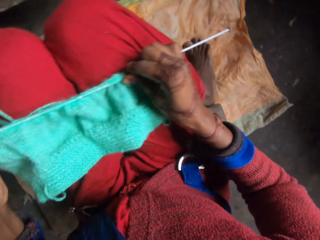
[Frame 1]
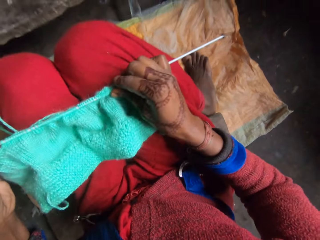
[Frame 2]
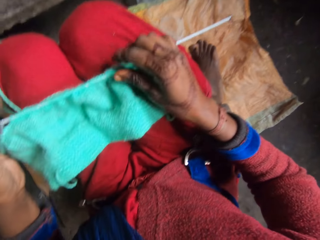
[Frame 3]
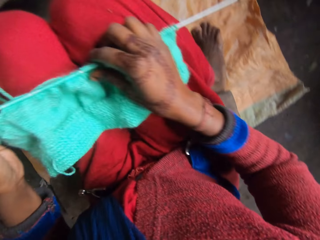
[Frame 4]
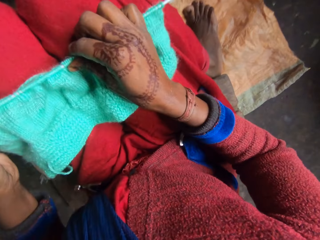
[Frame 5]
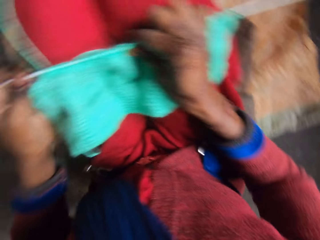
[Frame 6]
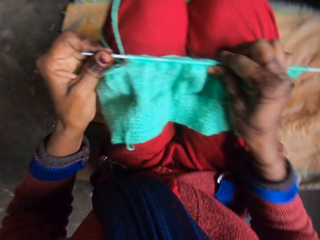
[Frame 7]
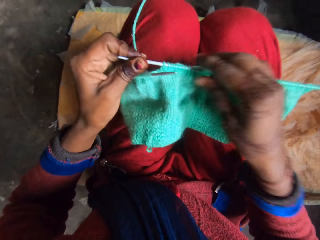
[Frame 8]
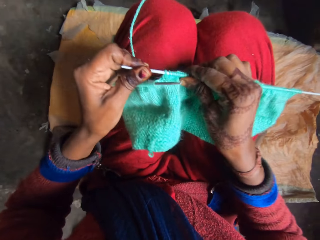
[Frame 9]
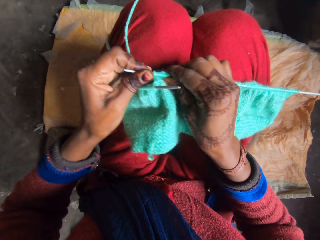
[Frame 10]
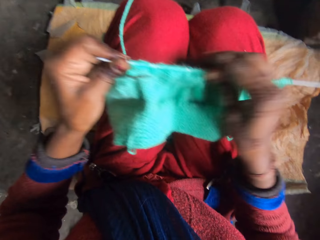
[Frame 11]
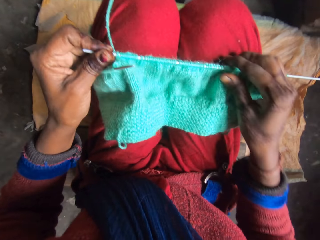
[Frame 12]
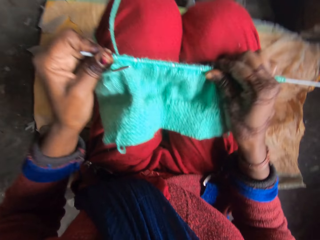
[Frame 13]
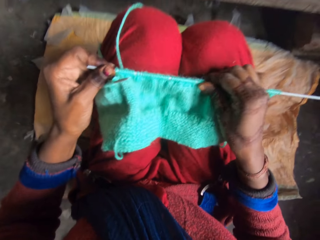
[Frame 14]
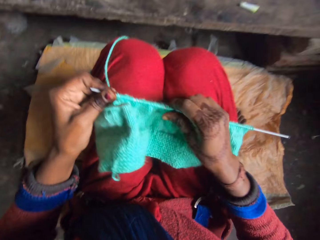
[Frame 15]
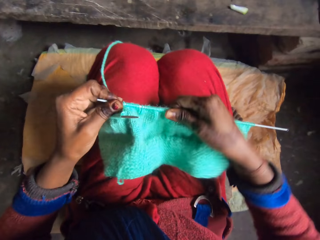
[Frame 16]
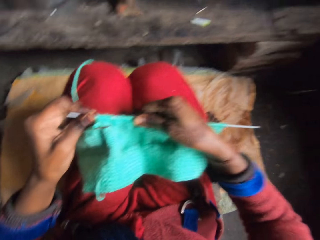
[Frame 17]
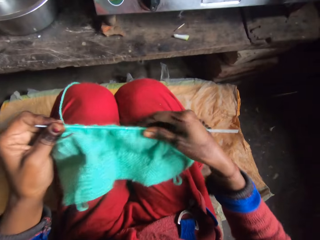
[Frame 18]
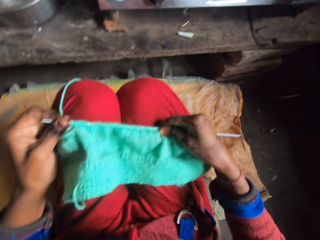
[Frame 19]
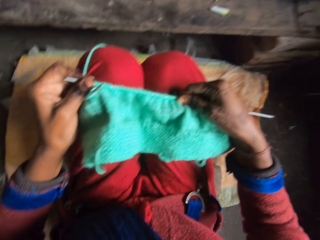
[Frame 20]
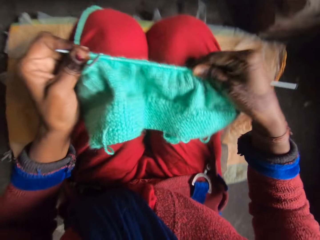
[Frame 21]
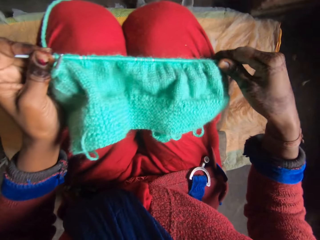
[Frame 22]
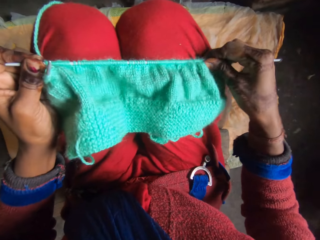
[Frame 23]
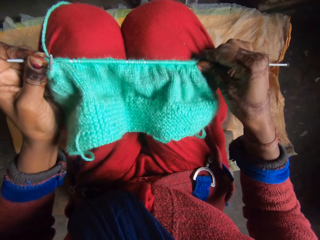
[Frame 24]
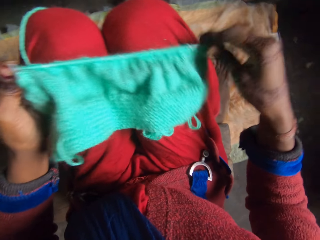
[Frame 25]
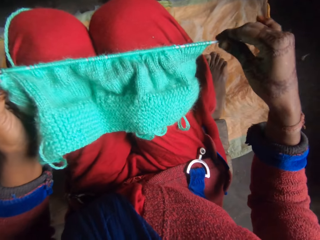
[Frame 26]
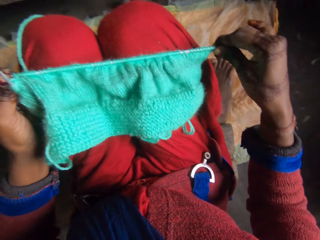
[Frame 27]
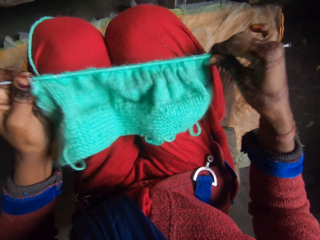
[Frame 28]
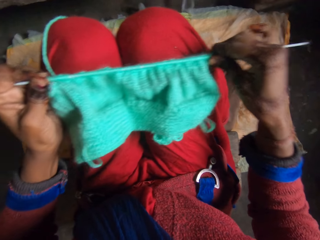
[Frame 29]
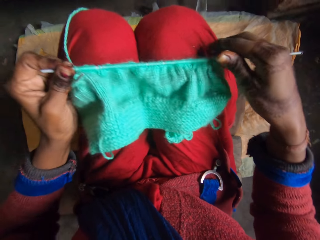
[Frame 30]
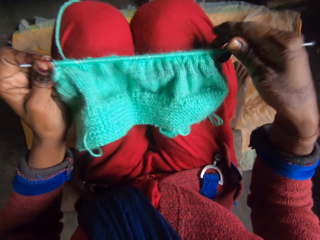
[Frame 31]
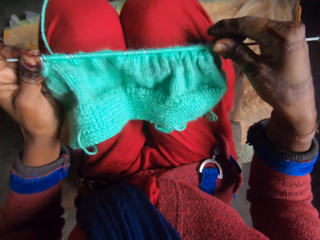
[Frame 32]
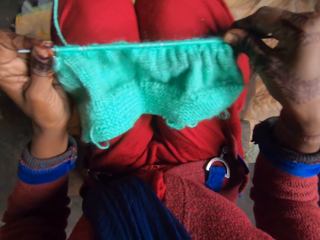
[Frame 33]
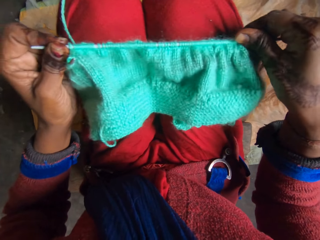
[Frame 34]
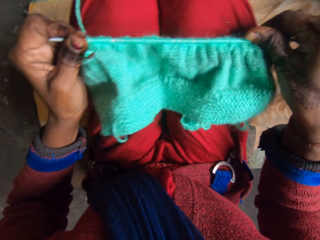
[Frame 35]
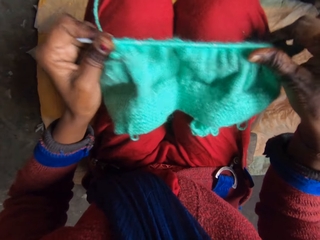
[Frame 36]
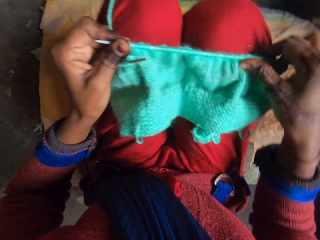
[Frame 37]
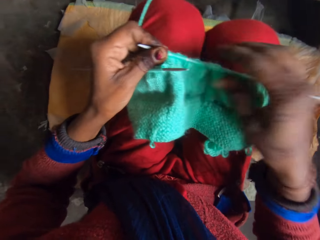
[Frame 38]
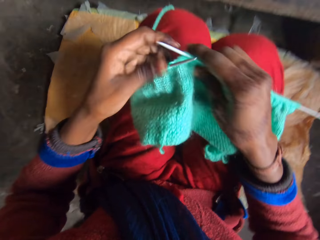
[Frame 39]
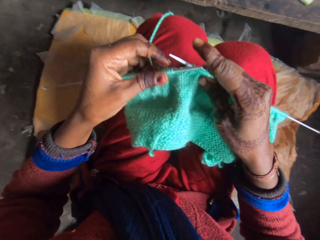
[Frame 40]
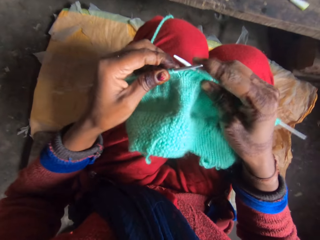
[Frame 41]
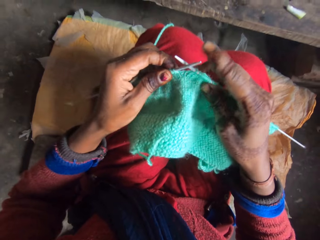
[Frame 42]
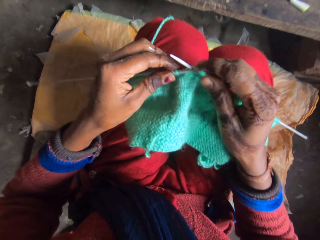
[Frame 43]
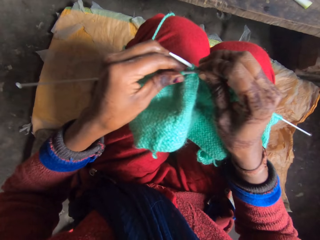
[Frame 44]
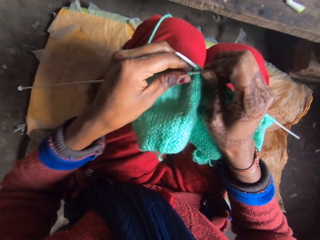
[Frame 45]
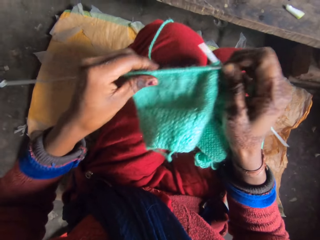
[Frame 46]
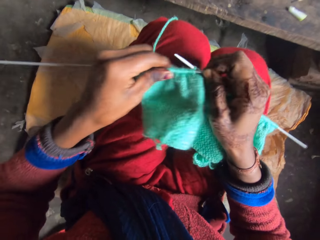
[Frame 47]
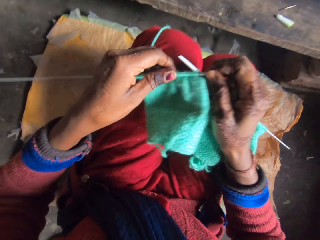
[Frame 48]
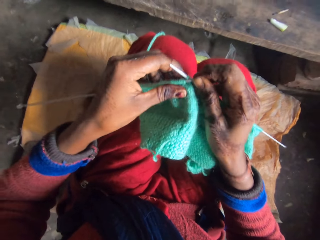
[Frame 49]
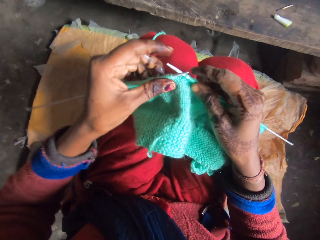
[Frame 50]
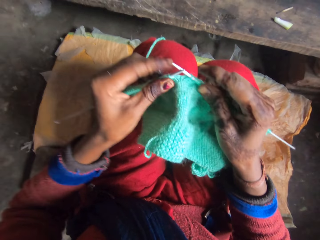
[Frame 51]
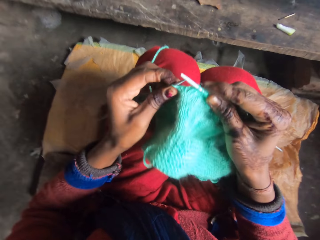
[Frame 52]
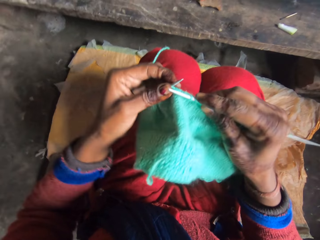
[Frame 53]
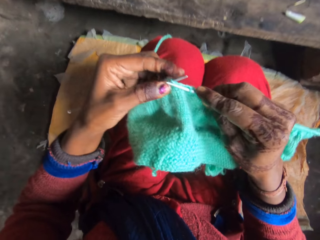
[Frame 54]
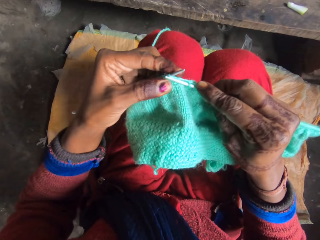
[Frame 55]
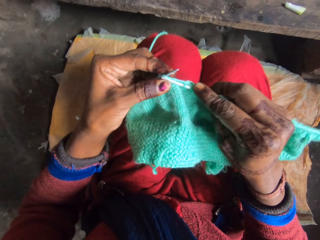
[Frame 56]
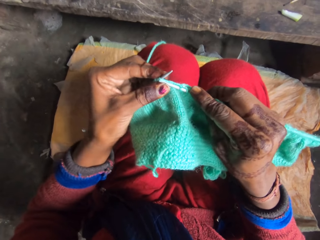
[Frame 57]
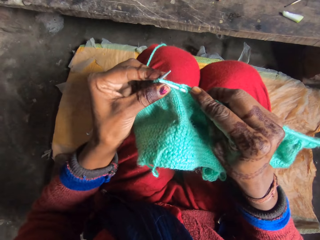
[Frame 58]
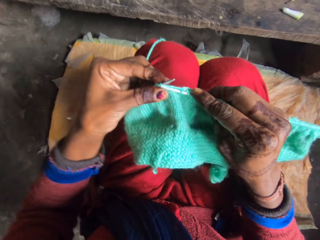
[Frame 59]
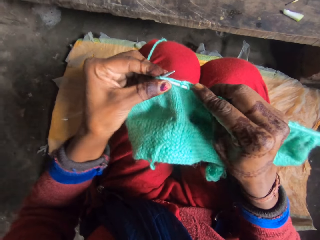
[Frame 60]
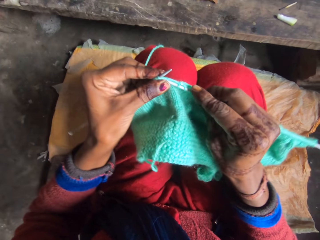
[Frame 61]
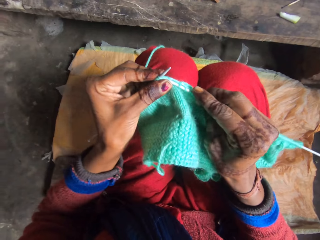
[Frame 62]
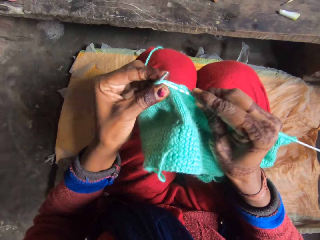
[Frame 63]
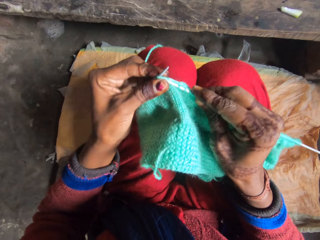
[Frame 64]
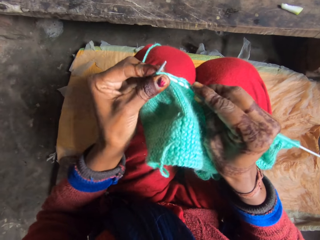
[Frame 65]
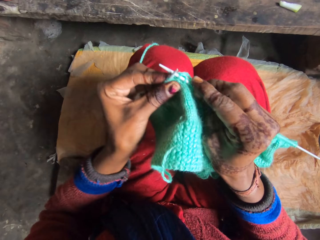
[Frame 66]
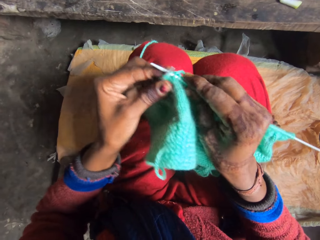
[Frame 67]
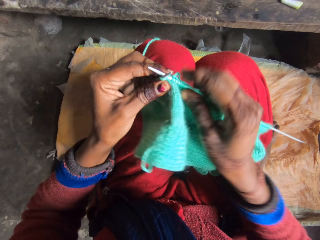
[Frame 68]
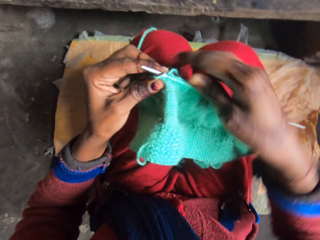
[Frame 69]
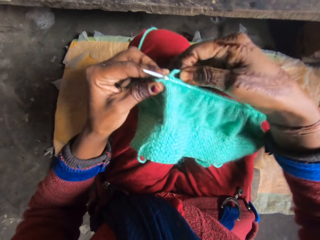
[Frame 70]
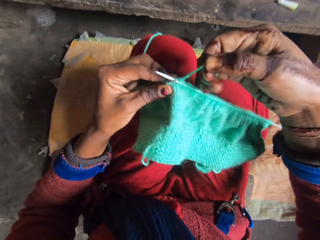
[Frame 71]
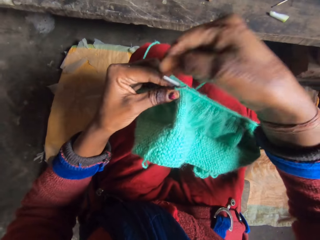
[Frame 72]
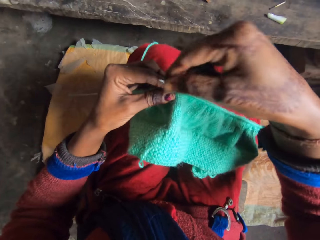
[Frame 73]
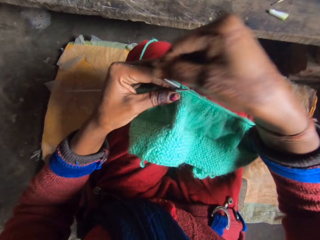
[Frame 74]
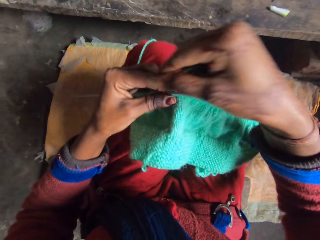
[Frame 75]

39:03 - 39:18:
The camera wearer knits with the knitting pin and yarn in her hands.

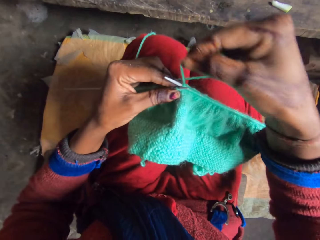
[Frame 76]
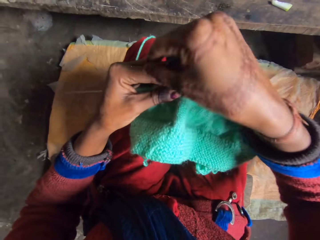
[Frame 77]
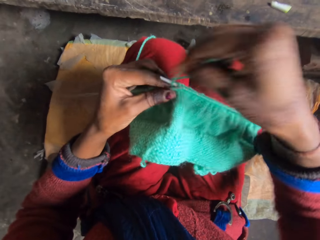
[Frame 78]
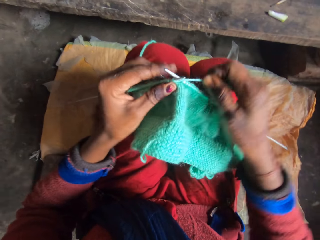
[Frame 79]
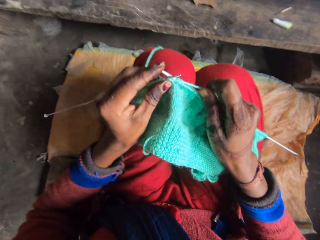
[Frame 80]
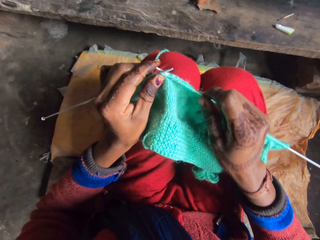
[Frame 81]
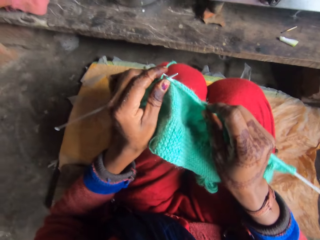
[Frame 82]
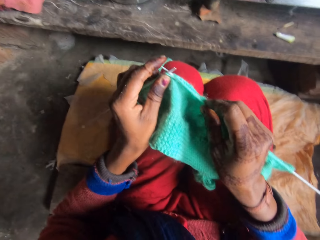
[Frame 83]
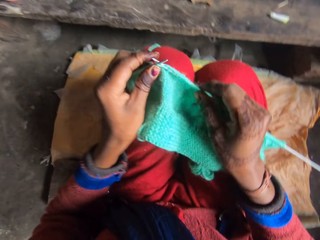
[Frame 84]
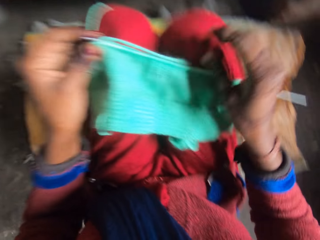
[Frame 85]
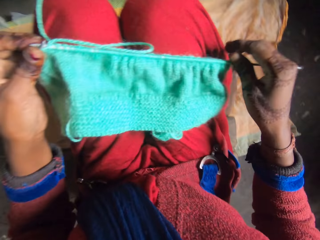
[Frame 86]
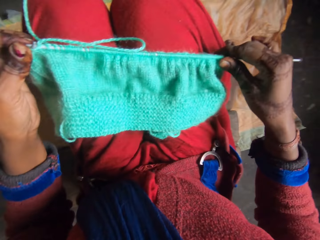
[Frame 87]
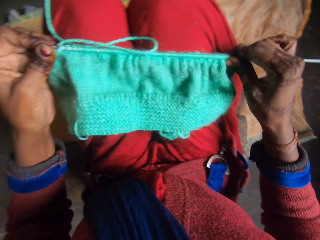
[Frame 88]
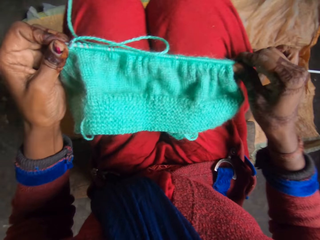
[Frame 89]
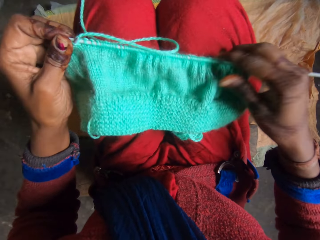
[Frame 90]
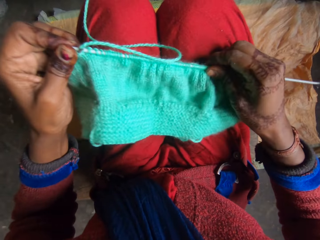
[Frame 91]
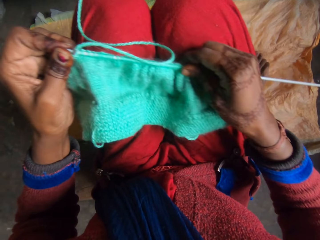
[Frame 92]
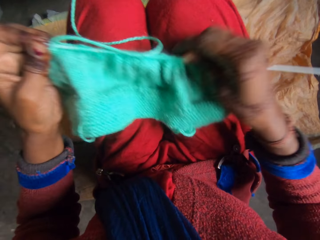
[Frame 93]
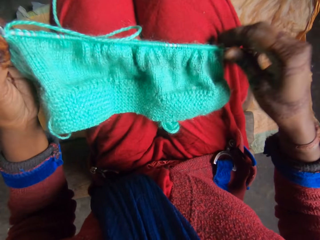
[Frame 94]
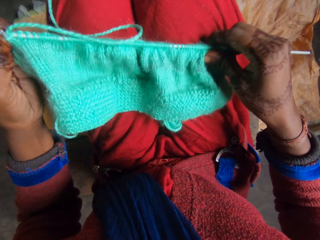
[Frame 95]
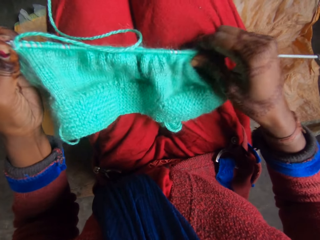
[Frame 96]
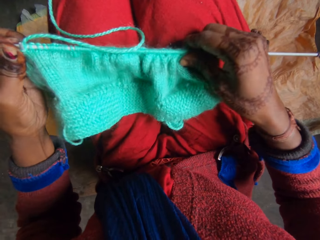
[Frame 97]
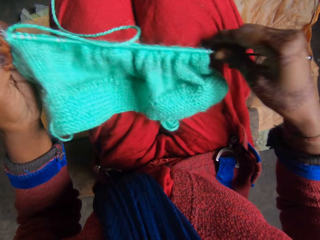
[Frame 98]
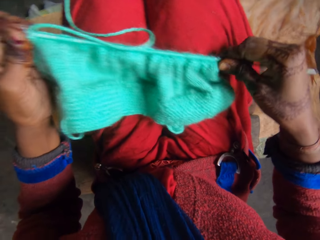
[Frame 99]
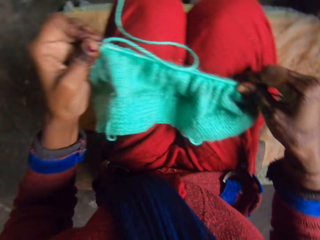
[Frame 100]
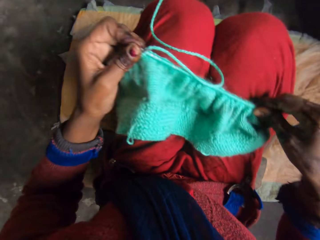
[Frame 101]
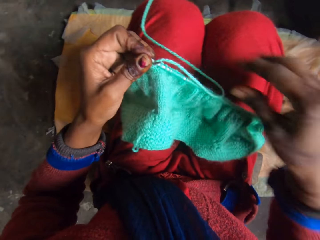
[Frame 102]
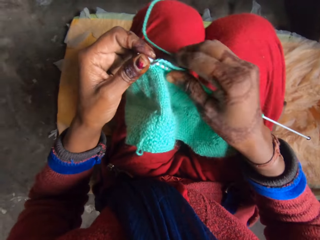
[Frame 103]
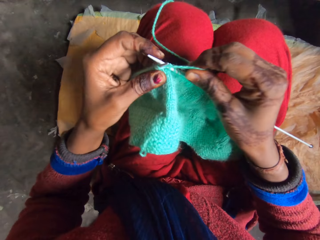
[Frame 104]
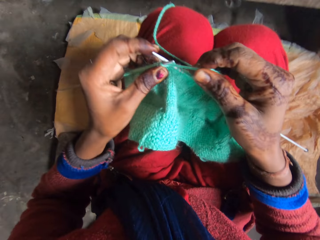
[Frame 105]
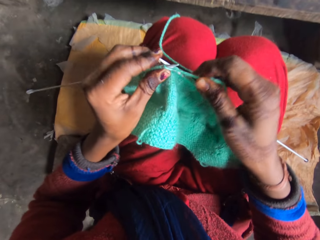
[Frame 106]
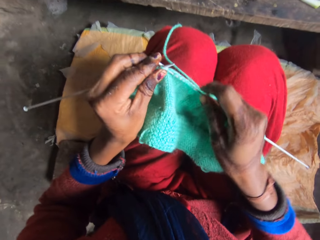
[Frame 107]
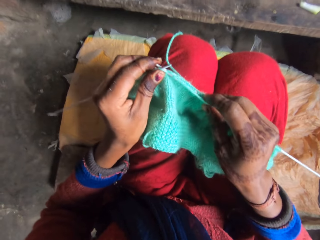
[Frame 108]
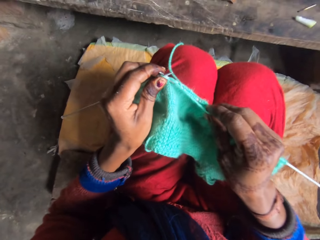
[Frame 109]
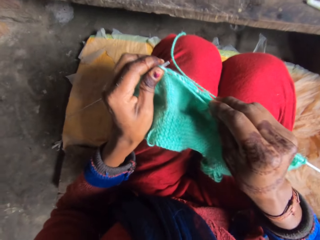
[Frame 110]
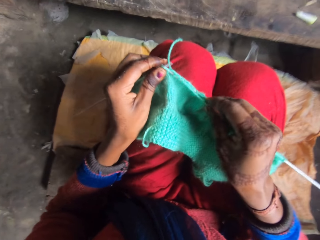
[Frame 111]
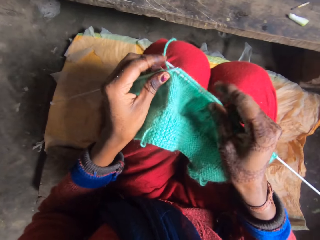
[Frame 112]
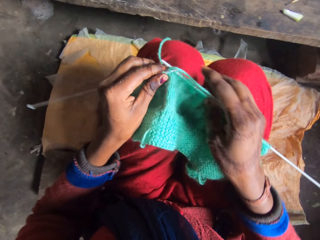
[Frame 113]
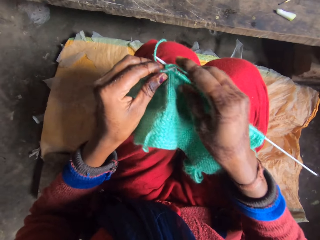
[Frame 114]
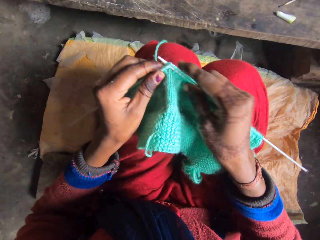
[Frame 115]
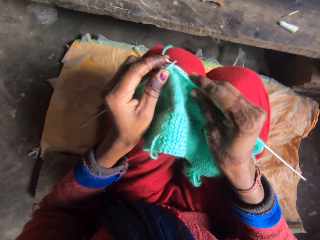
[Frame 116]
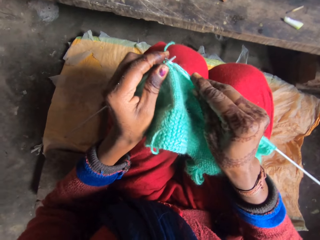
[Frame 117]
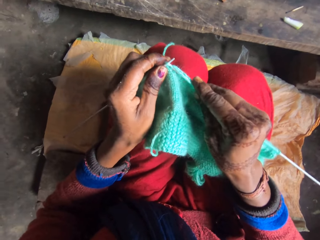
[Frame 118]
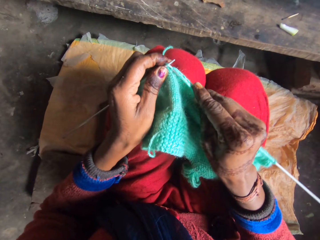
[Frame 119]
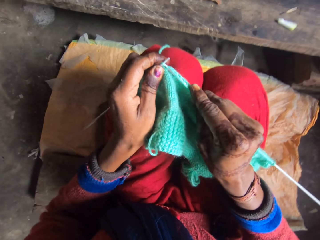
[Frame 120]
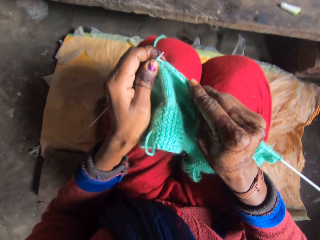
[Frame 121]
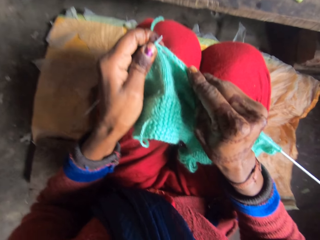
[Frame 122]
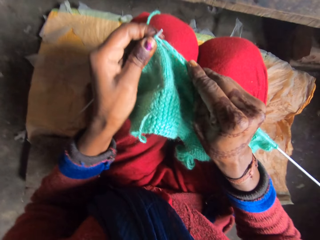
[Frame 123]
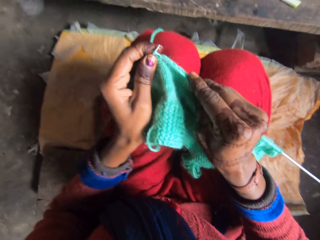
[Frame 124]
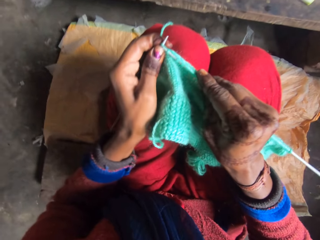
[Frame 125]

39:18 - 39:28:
The camera wearer fixes a garment on the knitting needle. They hold the knitting thread. They knit the cloth.
